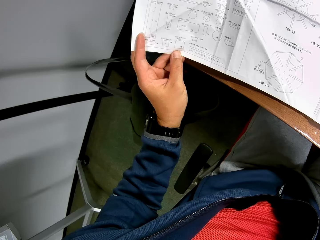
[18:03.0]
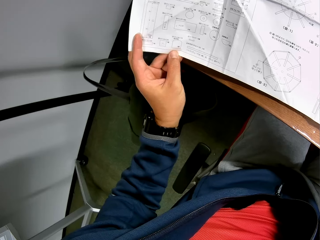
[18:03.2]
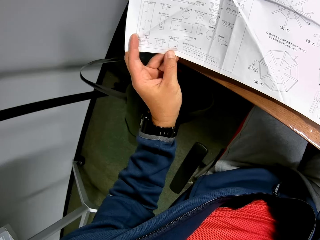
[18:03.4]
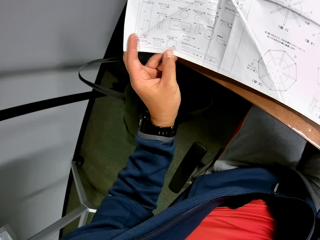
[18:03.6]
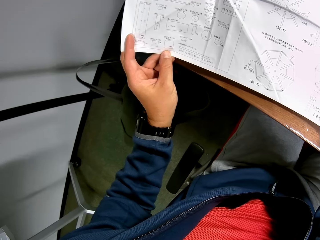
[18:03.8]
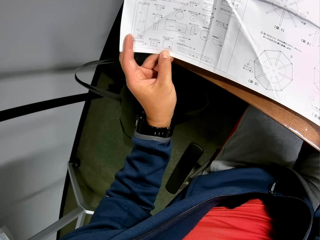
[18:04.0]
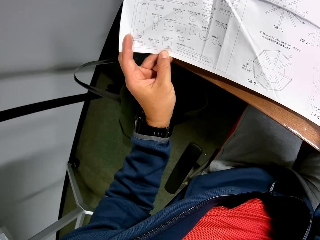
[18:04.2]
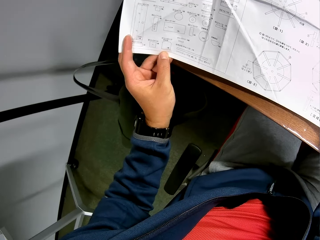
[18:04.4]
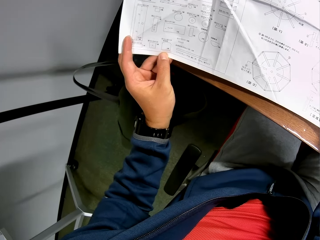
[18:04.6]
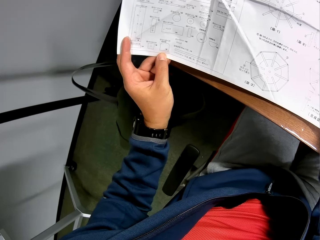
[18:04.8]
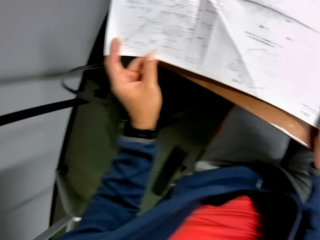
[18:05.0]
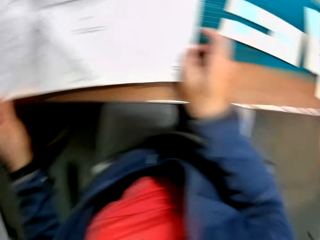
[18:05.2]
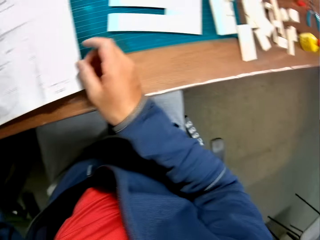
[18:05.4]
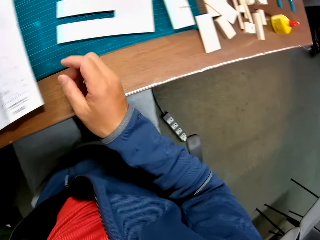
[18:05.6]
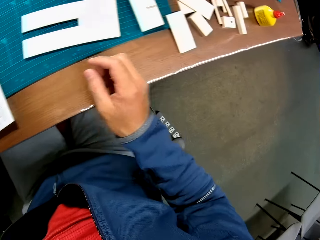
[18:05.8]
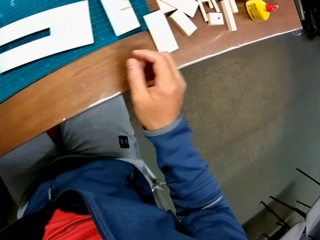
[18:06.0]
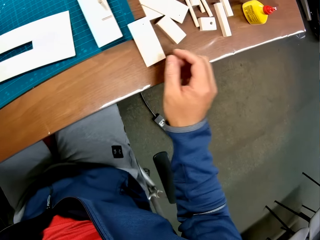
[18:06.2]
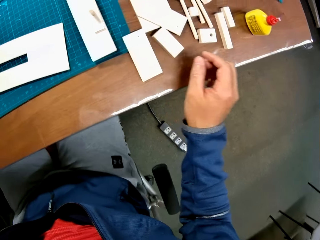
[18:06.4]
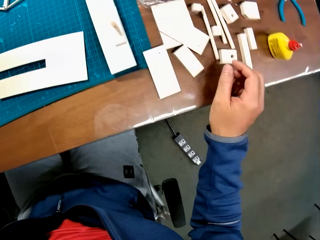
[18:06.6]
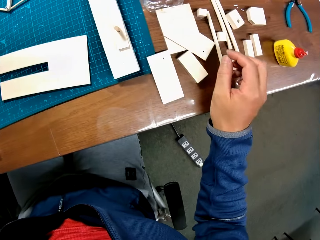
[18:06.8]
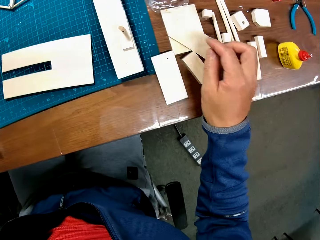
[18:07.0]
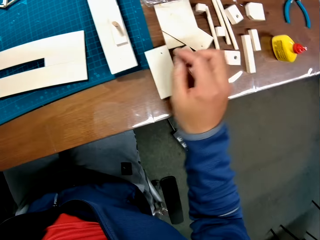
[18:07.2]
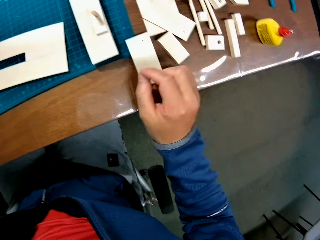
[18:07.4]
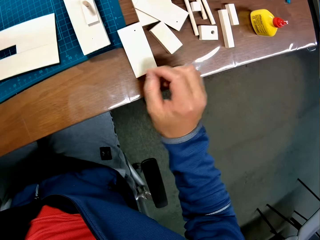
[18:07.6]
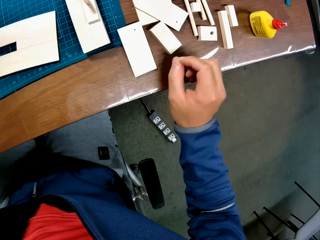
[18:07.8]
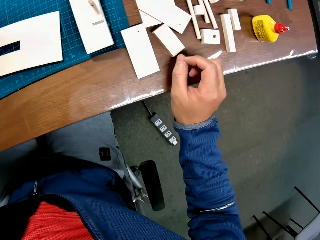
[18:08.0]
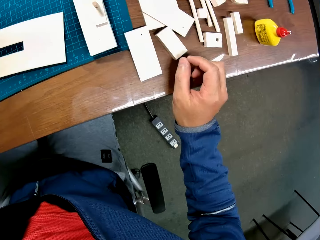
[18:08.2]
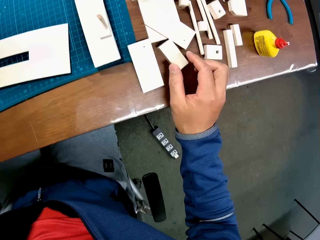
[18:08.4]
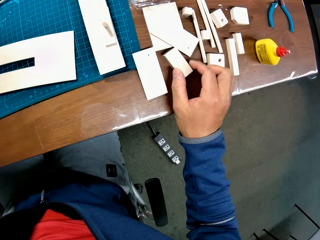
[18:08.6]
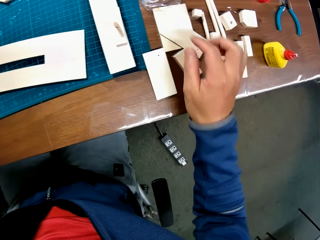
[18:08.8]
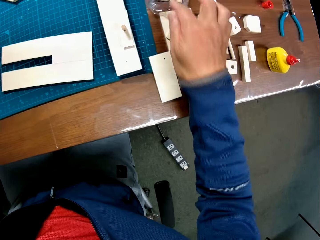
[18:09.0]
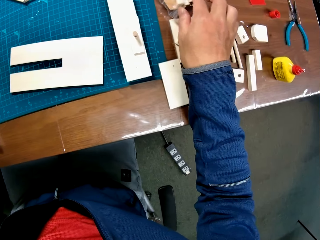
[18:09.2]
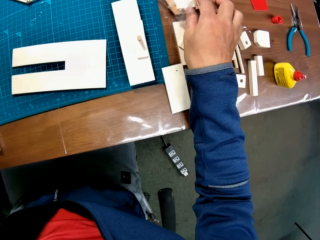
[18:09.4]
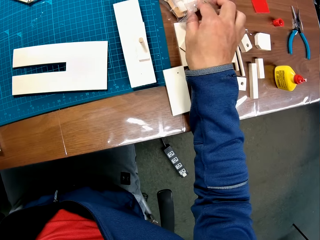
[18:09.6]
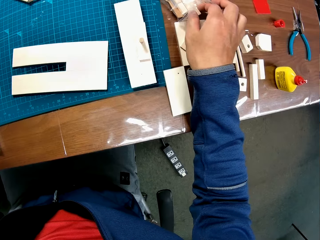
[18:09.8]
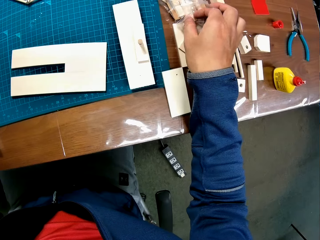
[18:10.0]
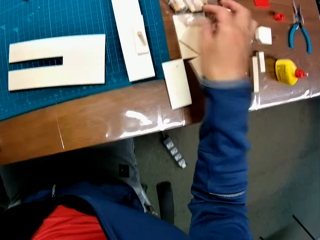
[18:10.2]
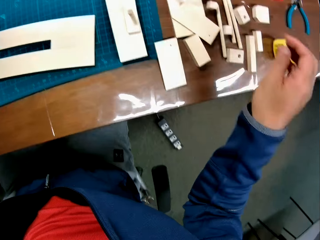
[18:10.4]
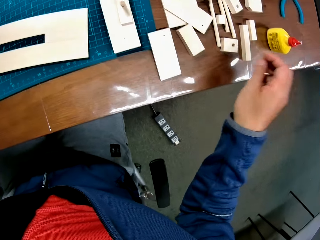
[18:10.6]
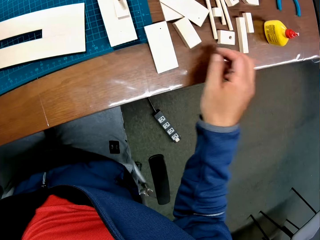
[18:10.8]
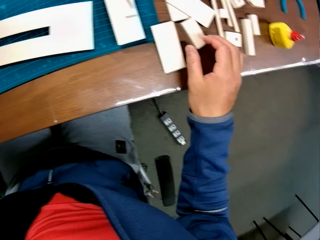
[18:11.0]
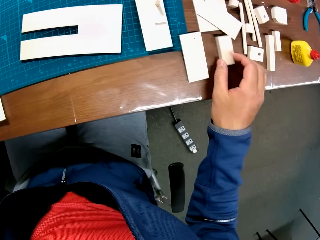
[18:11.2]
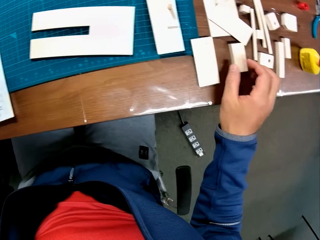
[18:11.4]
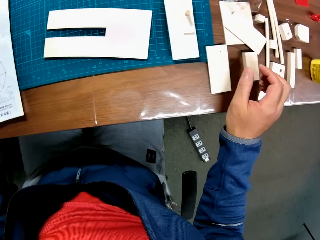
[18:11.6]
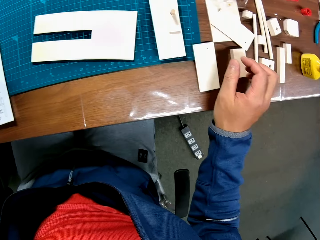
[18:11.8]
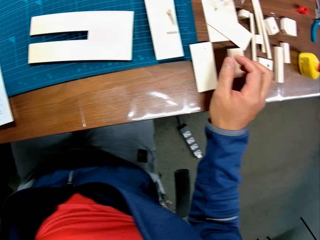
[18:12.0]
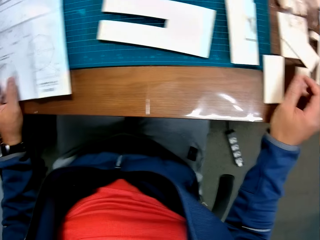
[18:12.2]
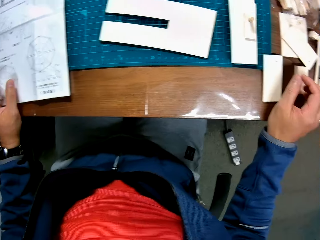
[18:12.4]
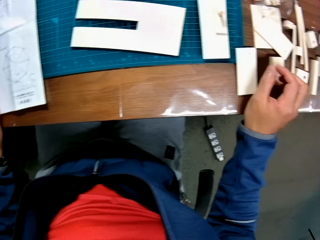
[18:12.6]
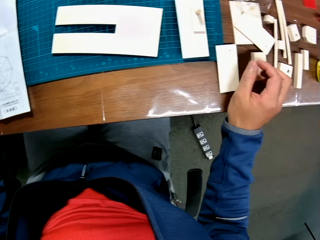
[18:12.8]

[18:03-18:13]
The camera wearer touches a model piece on the table. They pick up the piece of woodcraft. They touch a model piece in its nylon. They remove a piece of the woodcraft from the storage paper and pick up the piece of woodcraft. They move some model pieces on the table.

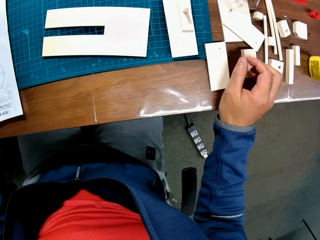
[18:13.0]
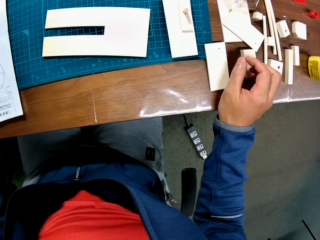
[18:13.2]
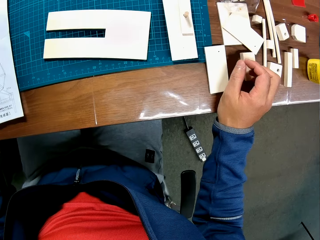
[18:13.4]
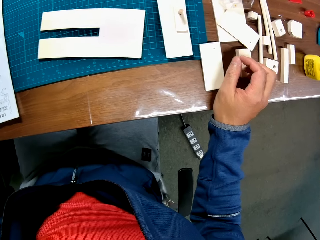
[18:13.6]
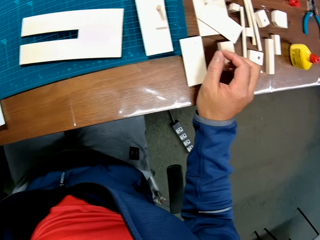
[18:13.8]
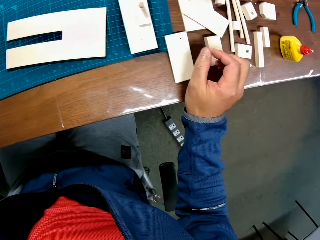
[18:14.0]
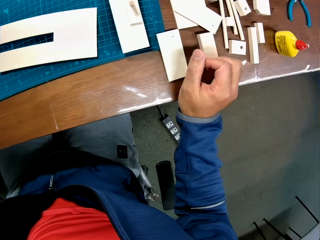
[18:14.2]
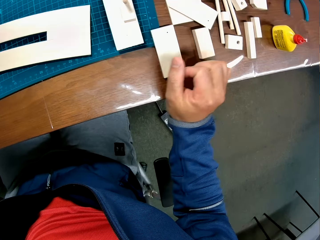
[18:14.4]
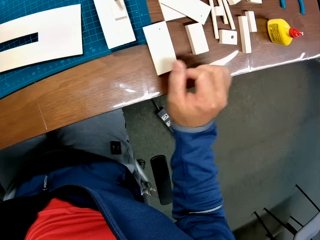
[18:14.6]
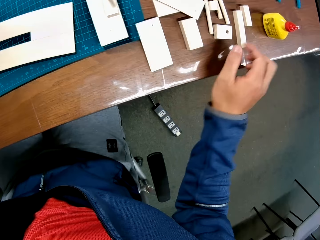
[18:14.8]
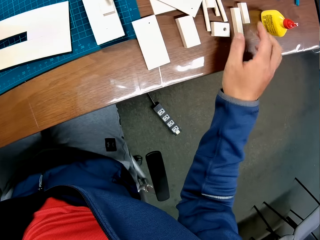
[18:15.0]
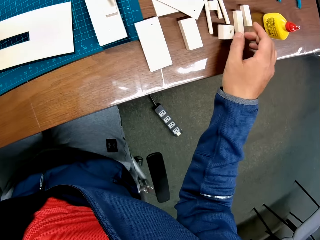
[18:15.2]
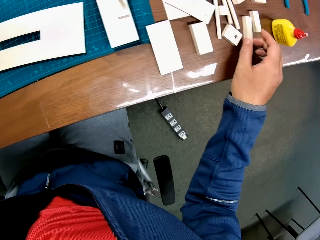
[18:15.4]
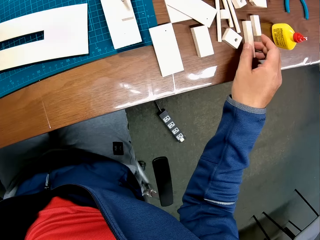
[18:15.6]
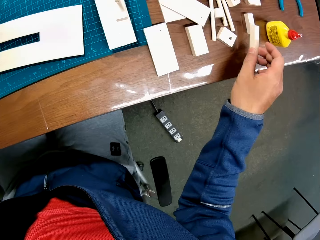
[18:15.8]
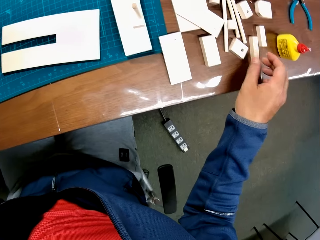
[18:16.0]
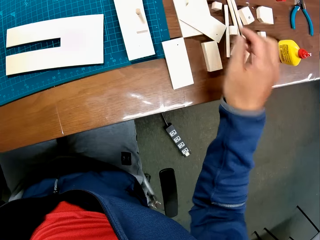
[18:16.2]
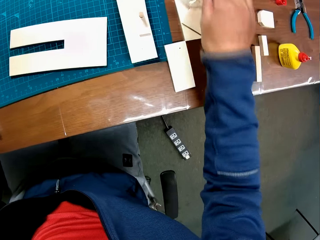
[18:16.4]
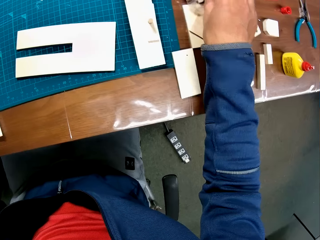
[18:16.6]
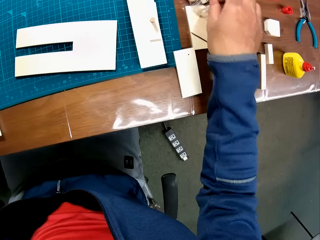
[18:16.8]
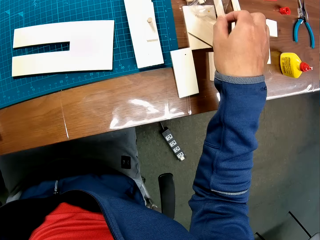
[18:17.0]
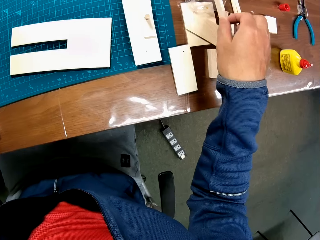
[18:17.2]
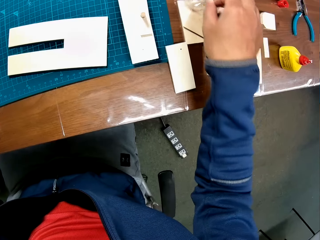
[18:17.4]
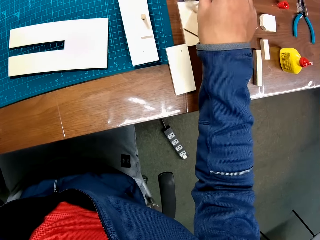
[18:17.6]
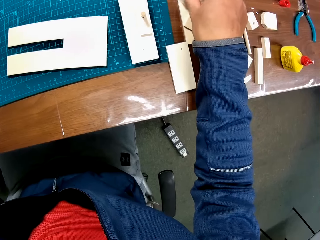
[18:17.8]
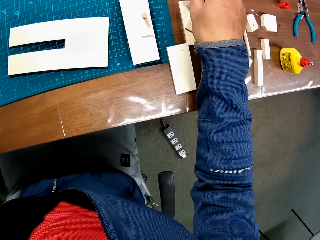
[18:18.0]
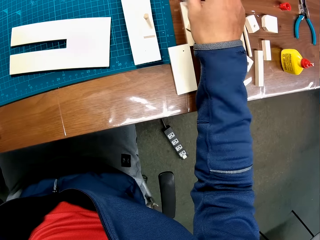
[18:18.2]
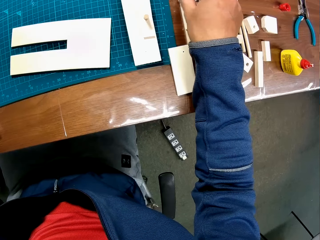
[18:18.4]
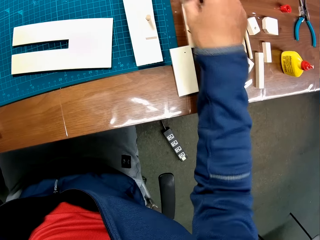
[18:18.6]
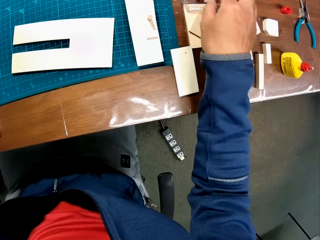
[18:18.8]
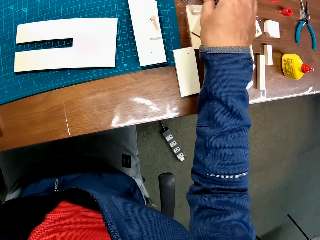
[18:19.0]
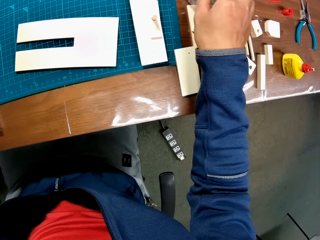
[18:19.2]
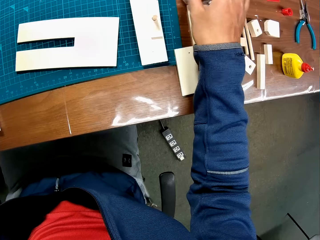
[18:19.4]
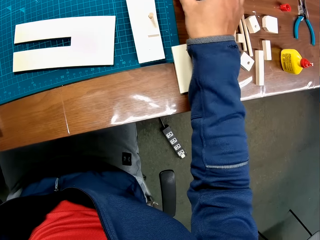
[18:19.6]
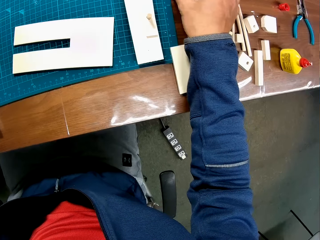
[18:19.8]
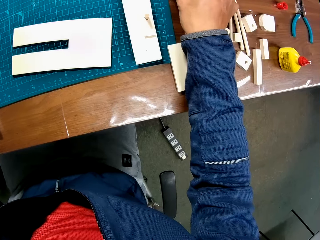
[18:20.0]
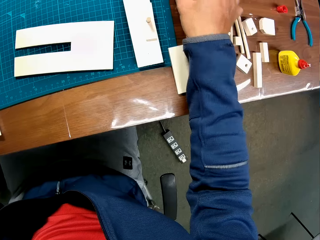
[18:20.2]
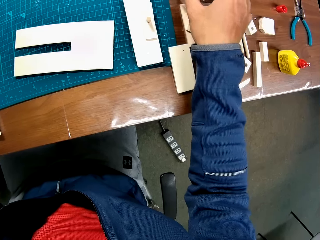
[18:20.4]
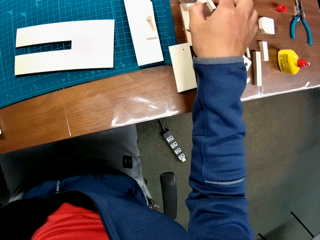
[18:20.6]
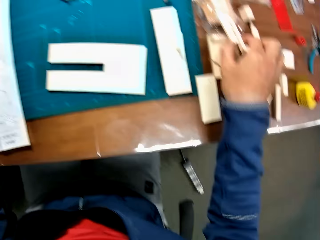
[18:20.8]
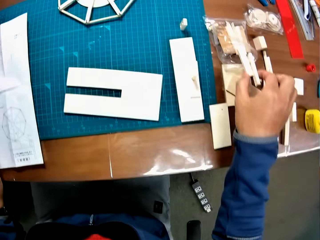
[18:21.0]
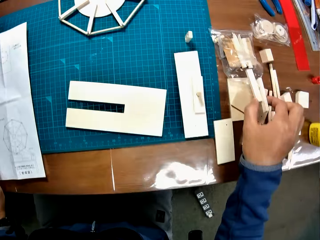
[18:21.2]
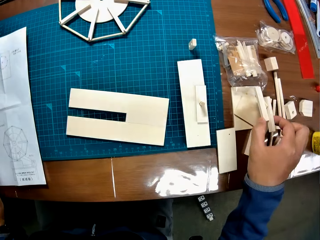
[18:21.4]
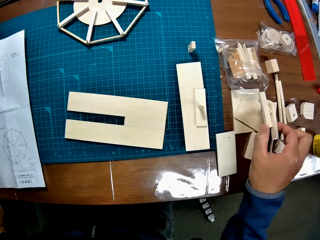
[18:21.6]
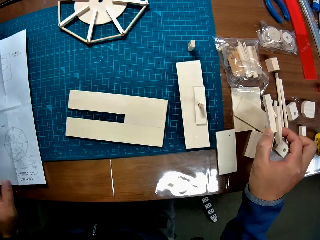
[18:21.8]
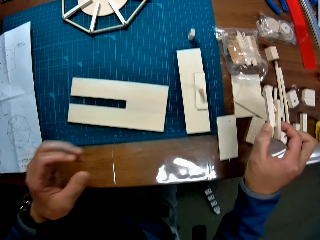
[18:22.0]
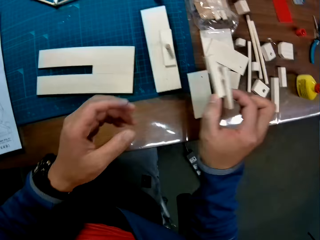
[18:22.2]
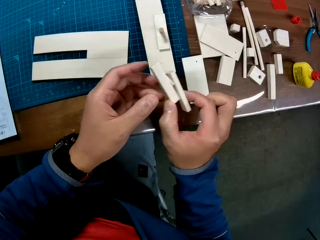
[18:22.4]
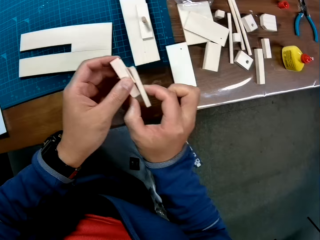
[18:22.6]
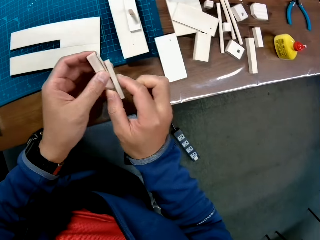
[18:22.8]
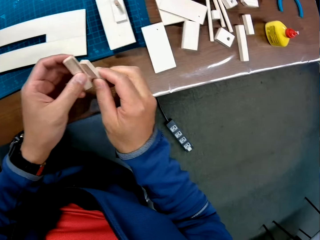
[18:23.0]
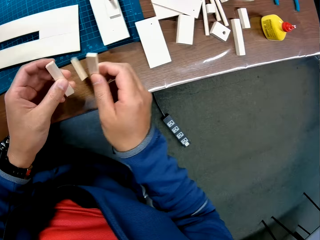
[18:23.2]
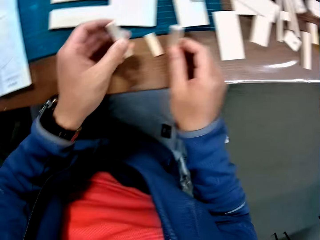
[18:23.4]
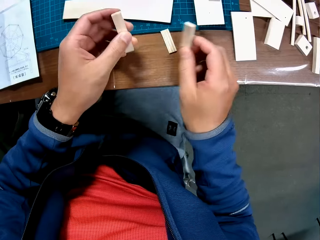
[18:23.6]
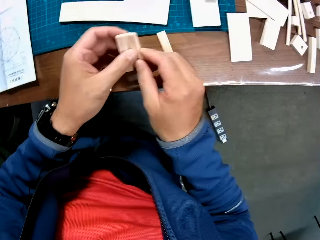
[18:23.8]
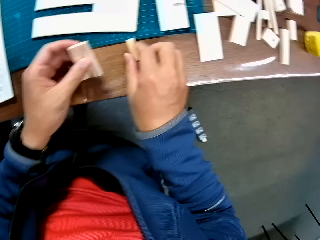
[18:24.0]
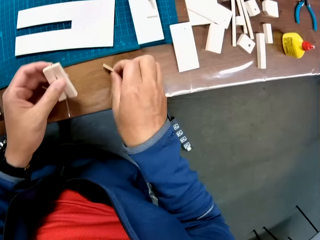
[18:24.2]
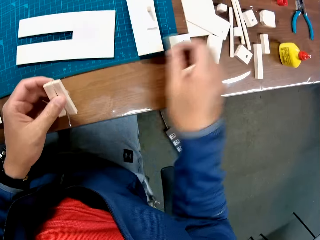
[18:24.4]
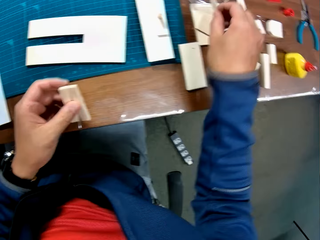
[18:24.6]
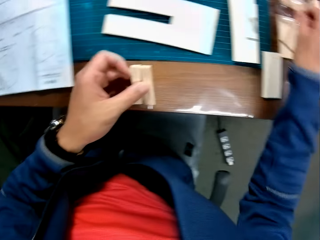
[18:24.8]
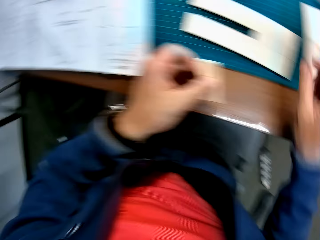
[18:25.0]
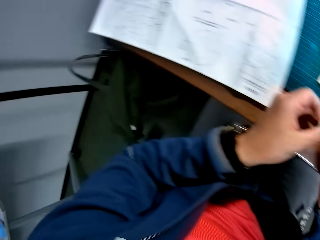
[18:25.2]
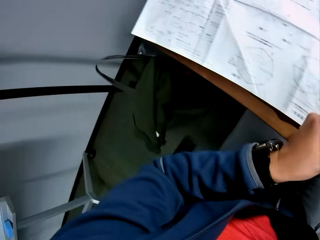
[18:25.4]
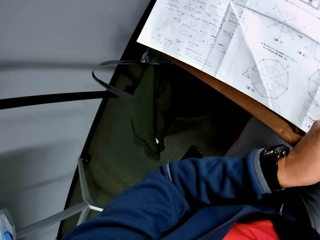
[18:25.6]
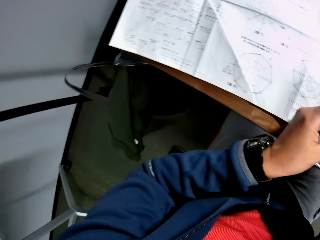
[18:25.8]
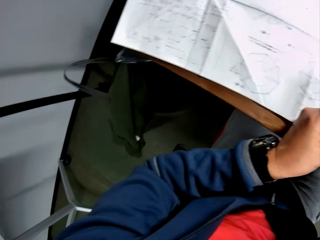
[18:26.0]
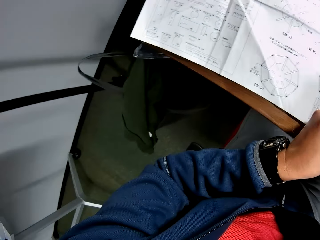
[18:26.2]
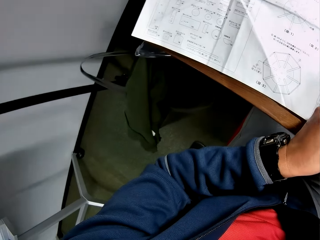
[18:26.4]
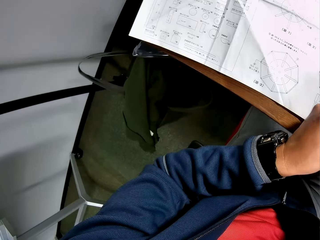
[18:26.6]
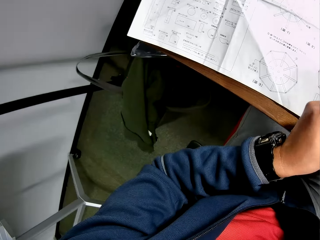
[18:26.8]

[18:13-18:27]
The camera wearer looks around. He picks up a piece of wood and puts the piece of wood on the table. He picks up a piece of wood. He picks up pieces of mechanical model on the table with his right hand. He passes the pieces of mechanical model from his right hand to his left hand. He drops a piece of wood. He picks up a piece of mechanical model from the table with his right hand. He drops the piece of mechanical model on the table with his right hand. He holds the pieces of mechanical model with both hands.
